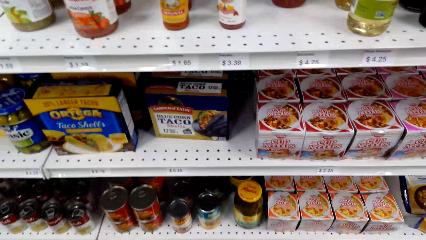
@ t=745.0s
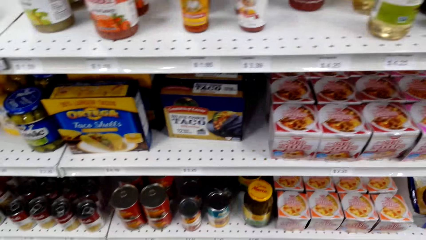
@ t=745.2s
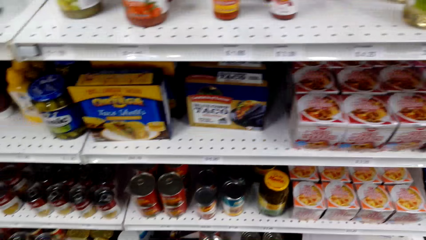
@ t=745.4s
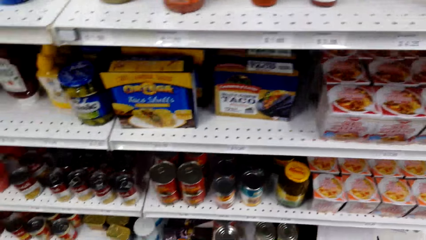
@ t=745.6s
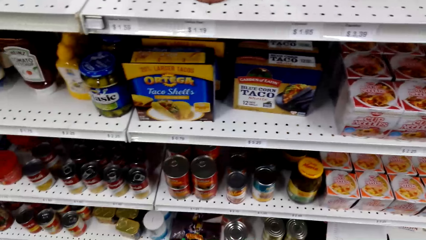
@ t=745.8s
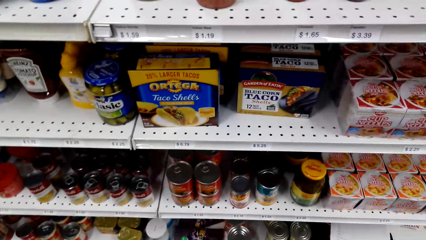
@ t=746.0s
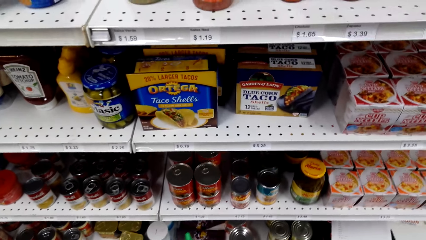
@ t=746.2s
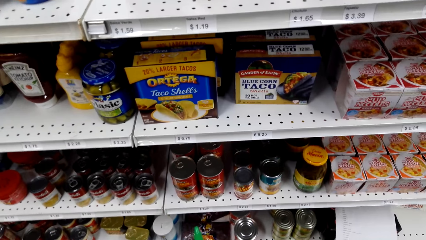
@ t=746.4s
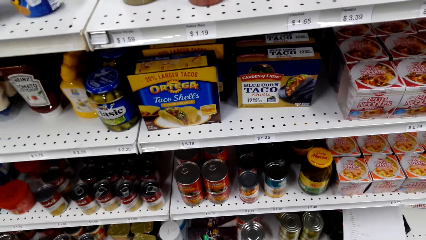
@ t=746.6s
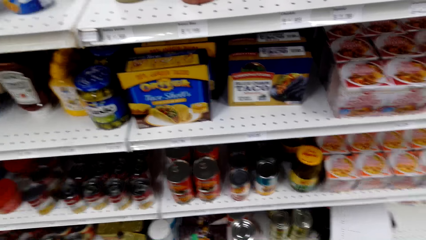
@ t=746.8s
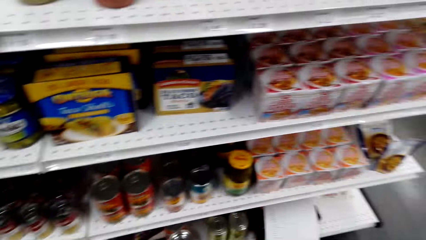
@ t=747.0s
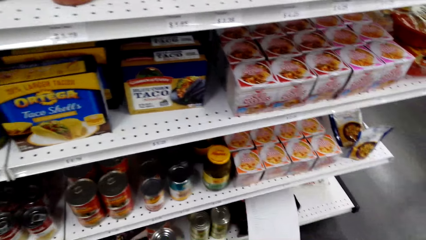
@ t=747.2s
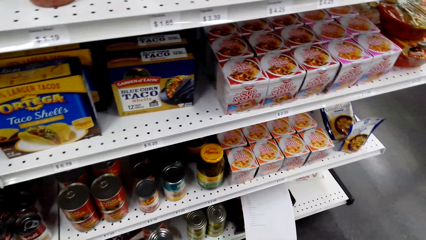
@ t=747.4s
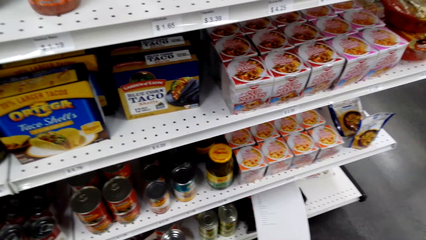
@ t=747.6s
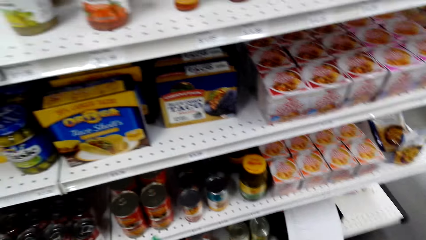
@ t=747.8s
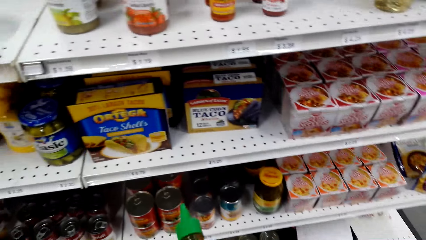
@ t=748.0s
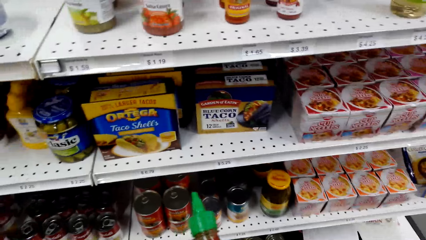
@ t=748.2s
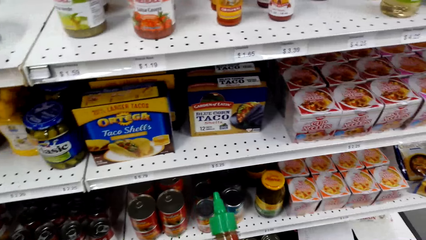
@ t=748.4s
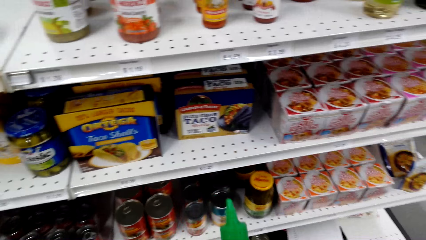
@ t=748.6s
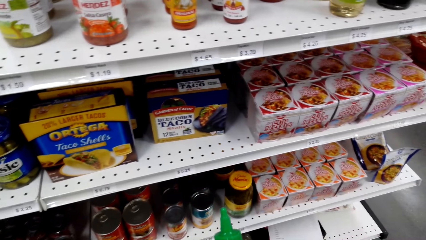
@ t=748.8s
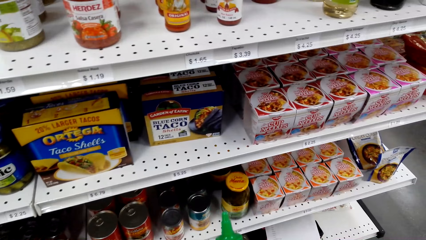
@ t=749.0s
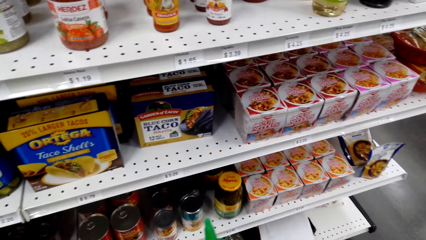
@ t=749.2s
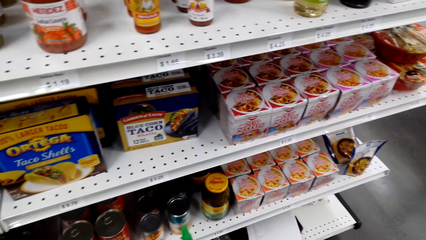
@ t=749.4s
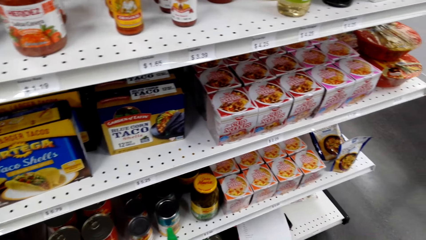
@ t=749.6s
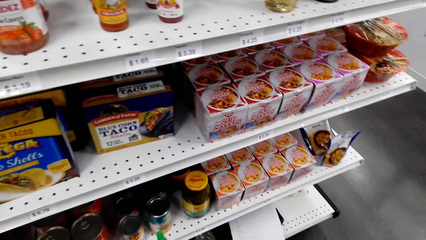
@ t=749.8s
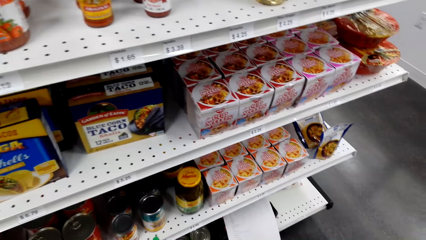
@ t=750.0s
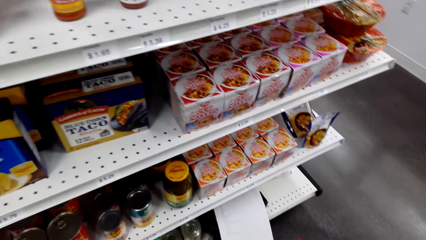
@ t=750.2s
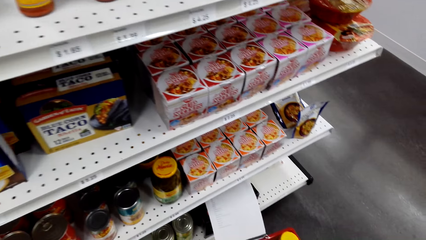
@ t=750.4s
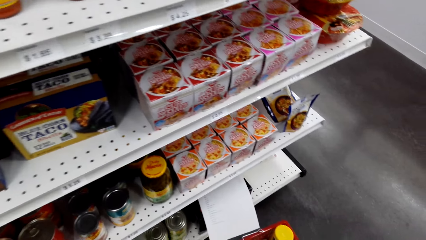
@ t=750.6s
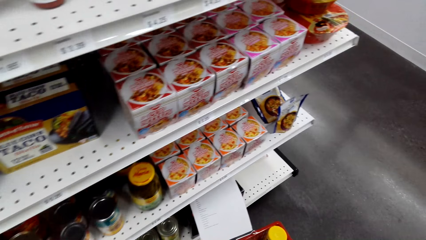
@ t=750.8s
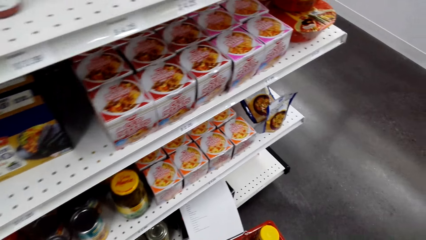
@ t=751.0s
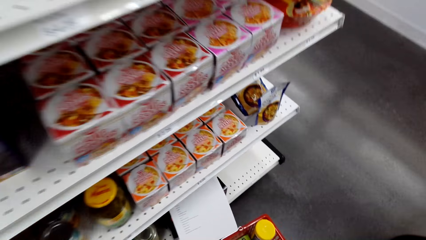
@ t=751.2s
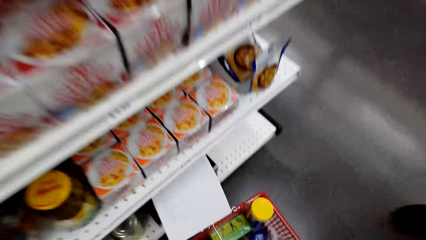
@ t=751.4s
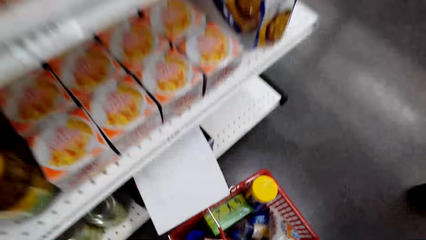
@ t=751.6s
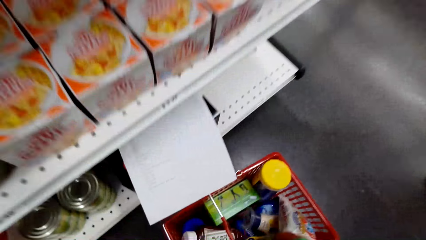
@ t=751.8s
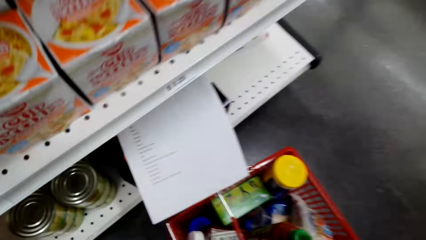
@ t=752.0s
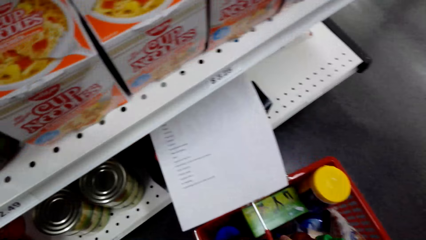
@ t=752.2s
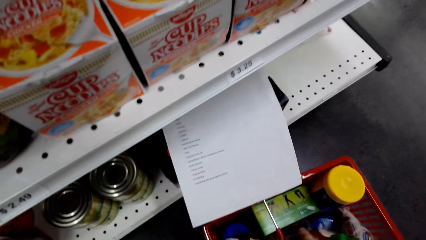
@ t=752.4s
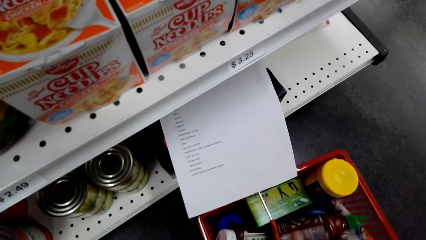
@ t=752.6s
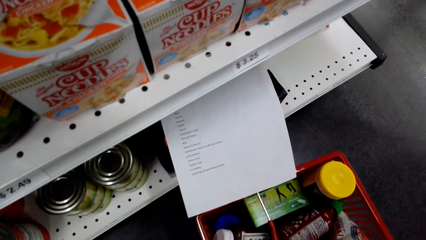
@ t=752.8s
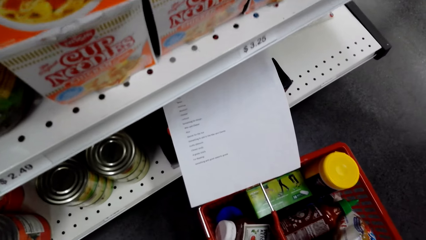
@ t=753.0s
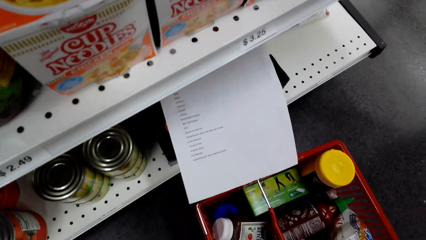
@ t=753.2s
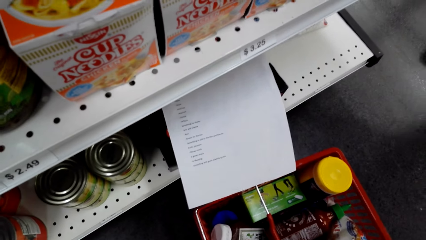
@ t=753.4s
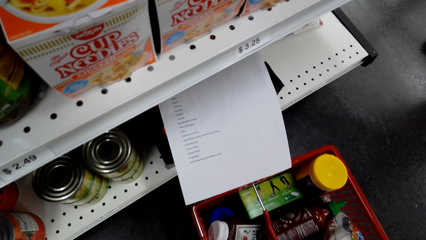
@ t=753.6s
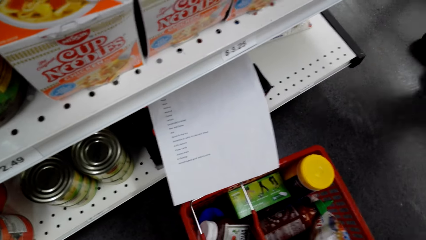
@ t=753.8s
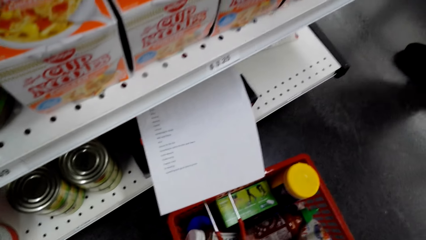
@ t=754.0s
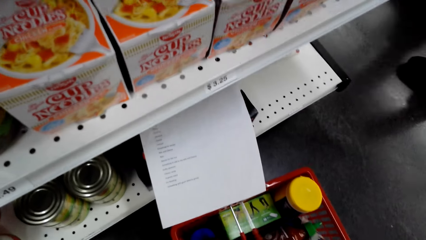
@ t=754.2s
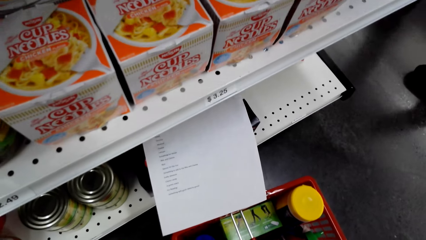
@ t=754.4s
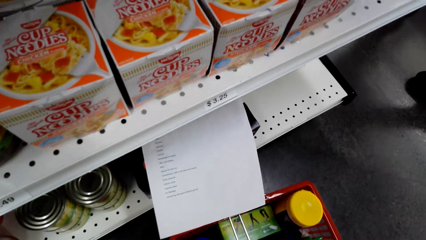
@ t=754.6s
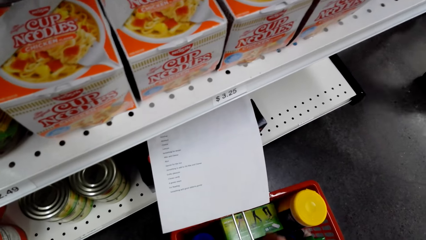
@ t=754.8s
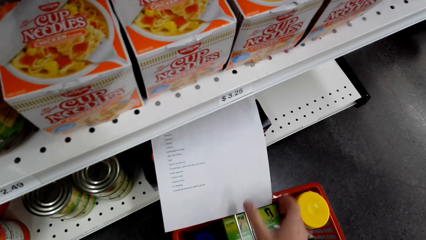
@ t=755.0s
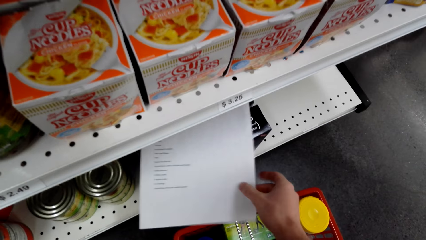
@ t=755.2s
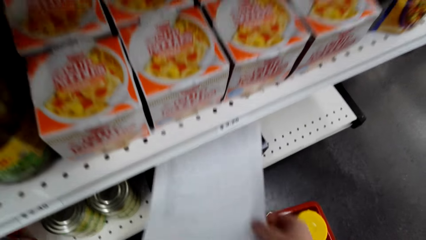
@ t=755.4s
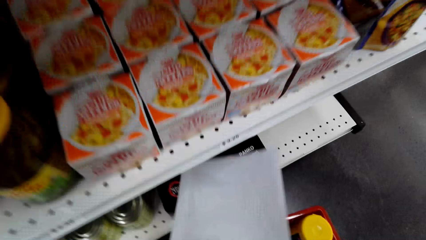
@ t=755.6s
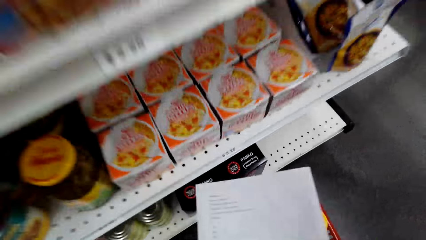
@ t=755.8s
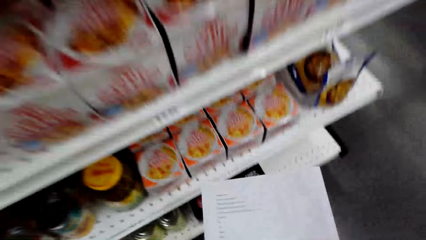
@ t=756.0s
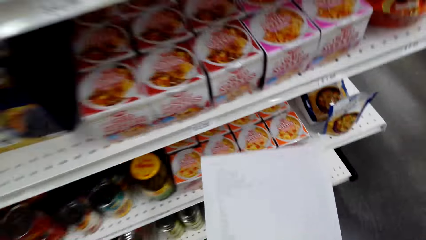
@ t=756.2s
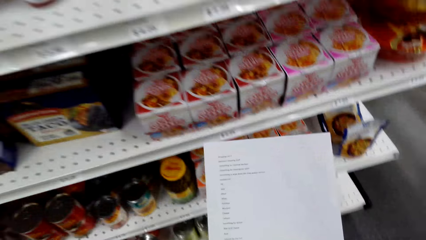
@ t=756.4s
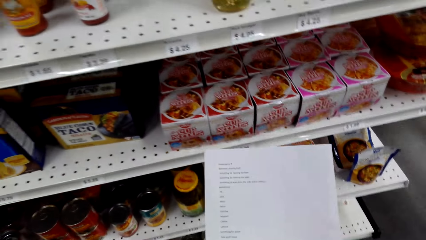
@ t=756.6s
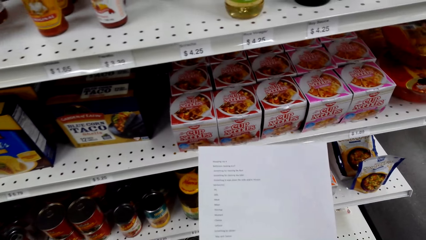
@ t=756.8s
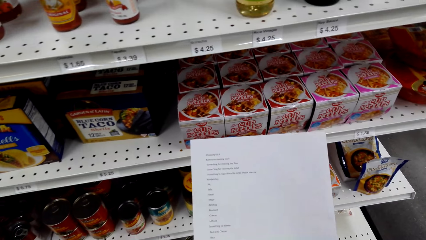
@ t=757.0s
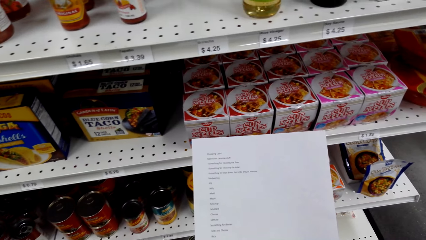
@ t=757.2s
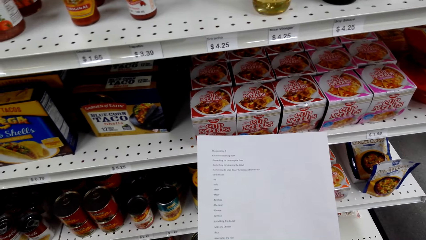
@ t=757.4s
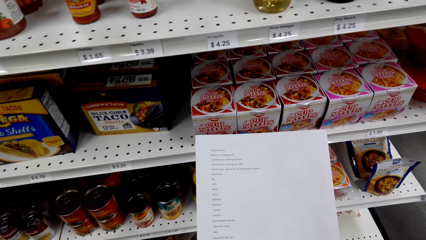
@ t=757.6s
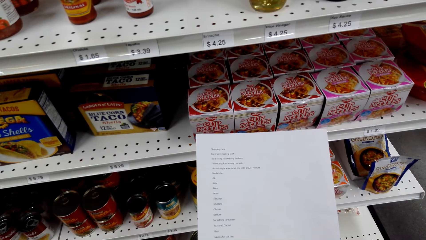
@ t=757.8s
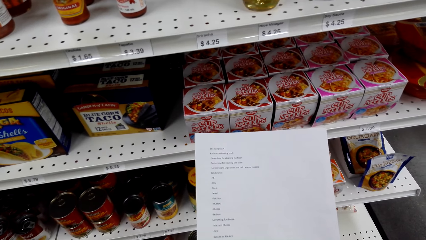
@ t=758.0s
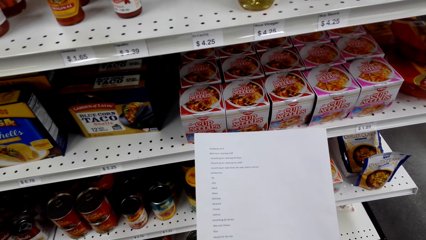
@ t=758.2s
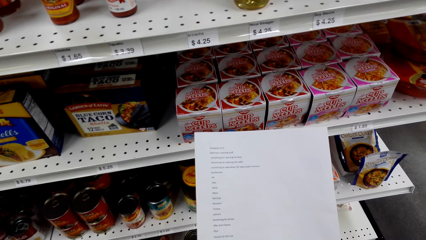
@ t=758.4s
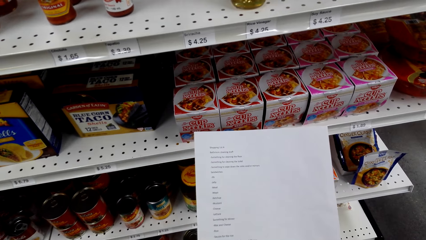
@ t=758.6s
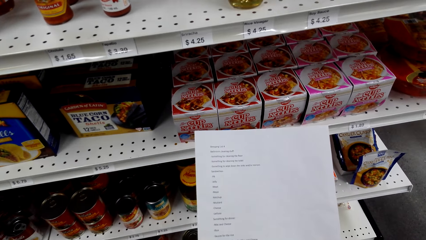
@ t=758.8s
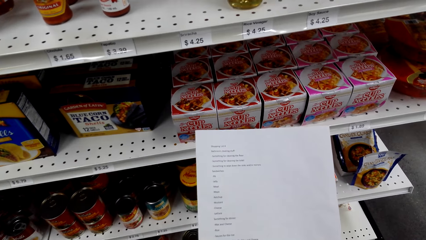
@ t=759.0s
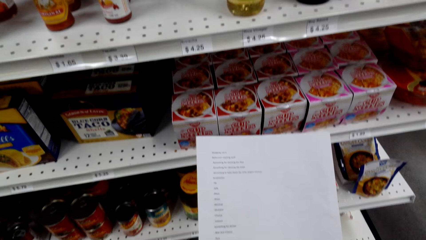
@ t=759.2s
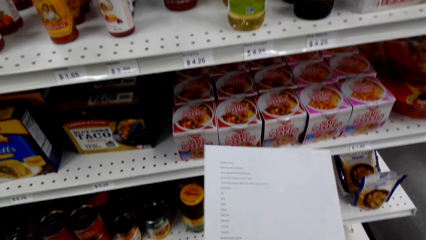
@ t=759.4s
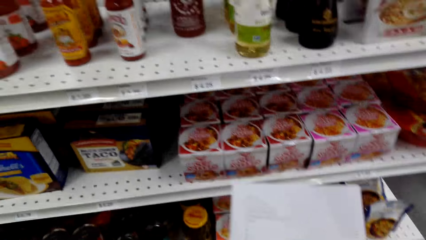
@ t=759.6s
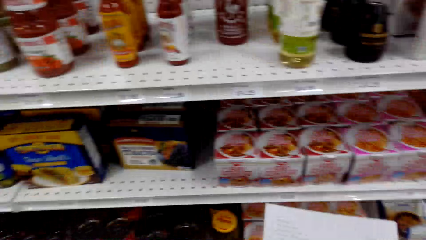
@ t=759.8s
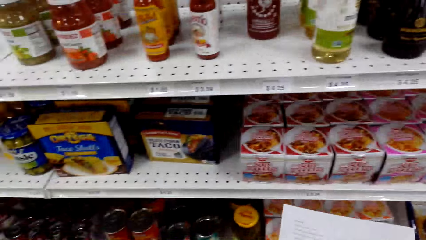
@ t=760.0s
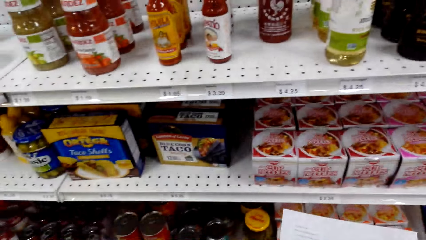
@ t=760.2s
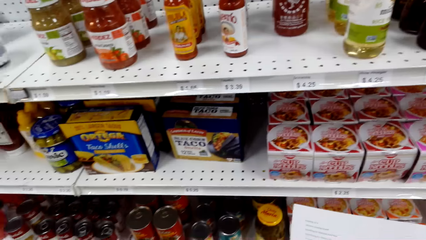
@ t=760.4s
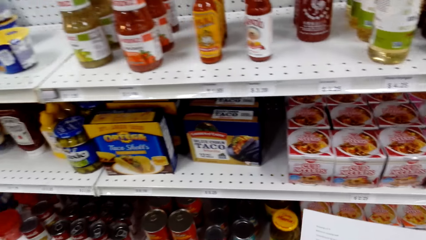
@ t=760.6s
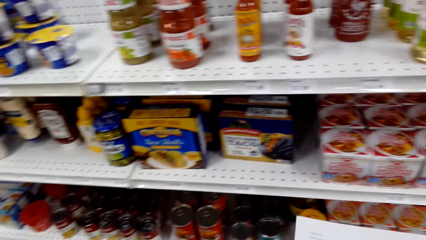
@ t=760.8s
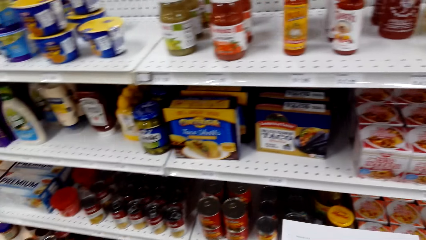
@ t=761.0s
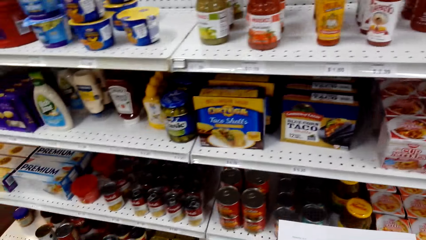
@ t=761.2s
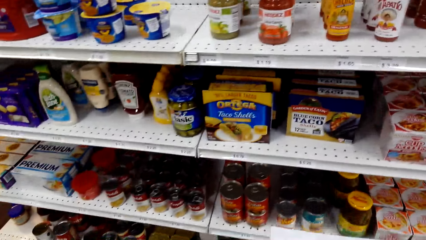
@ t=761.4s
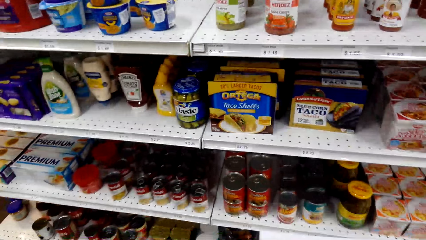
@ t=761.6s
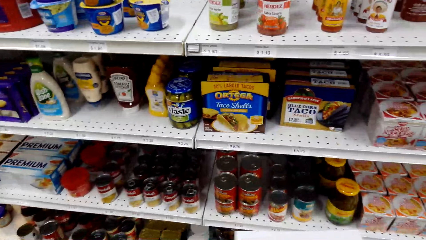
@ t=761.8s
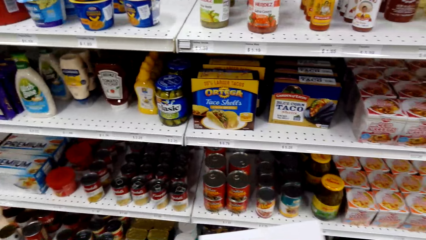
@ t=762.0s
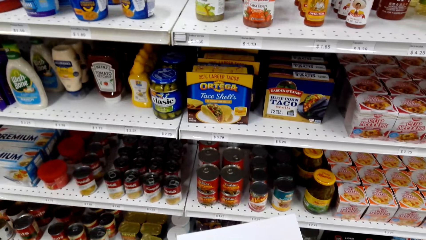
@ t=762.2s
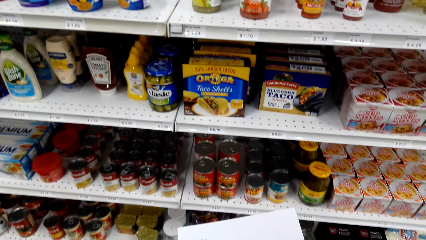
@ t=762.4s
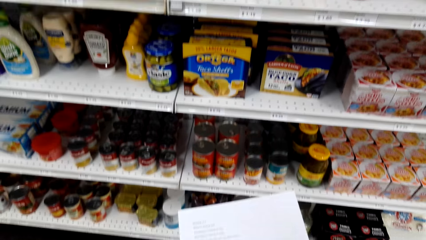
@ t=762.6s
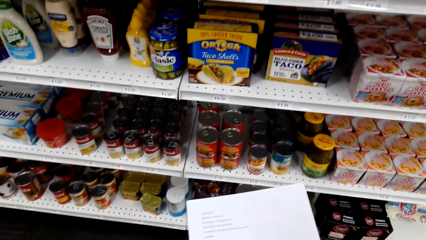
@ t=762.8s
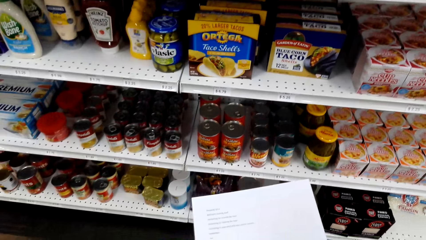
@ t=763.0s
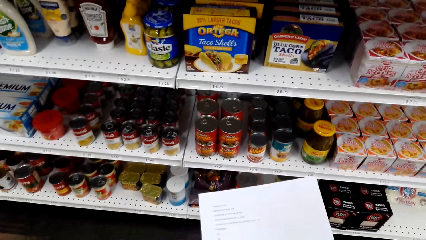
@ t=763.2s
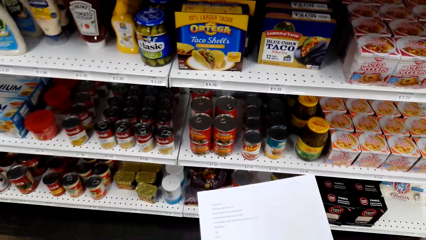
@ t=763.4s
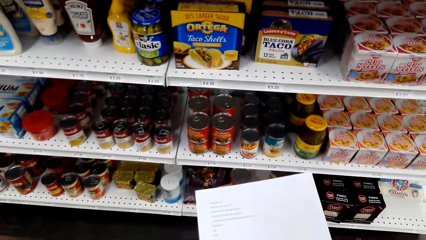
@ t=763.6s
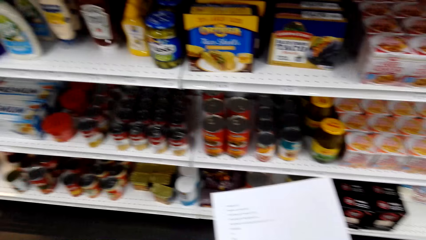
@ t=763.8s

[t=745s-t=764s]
The camera wearer looks at the shelf. They put the bottle in the shopping basket. They talk. They pick up the paper and look at the paper. They talk.
